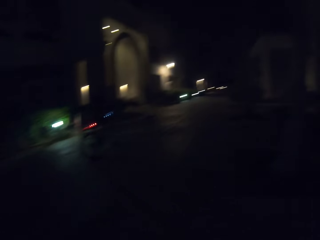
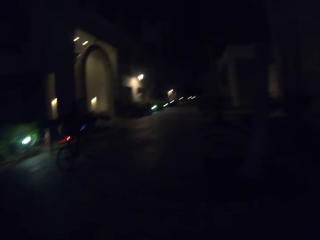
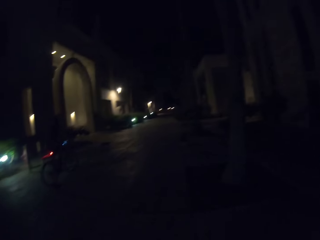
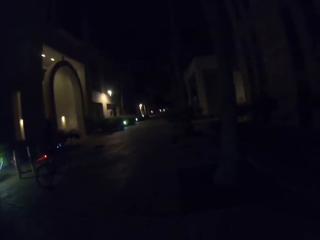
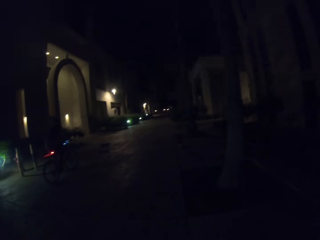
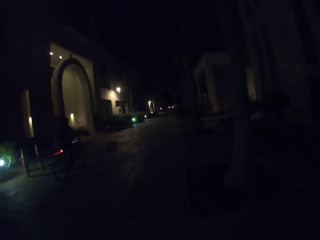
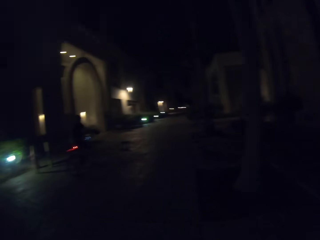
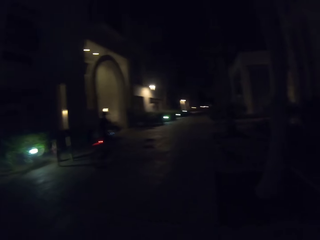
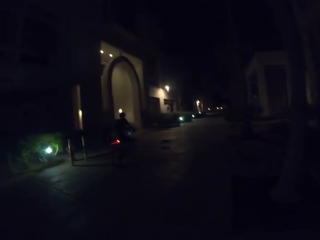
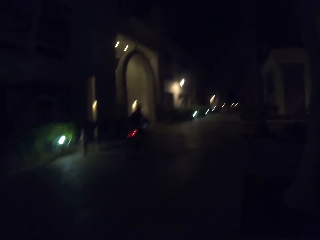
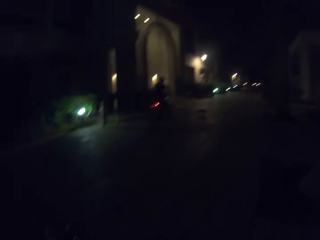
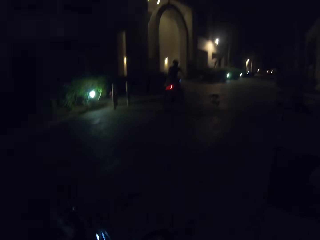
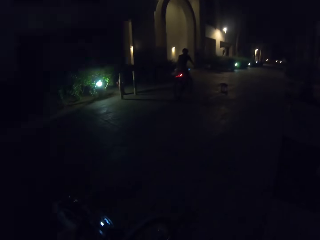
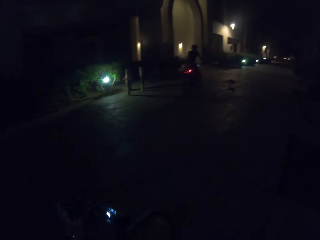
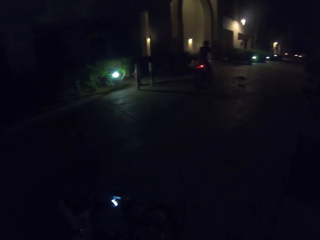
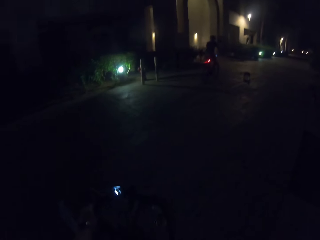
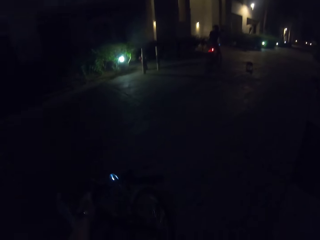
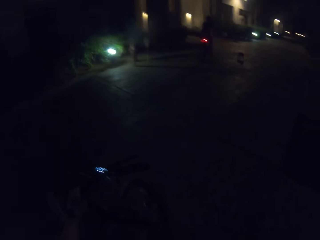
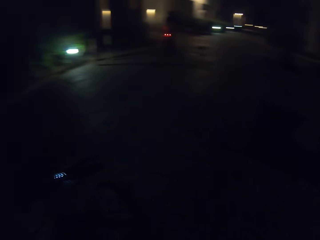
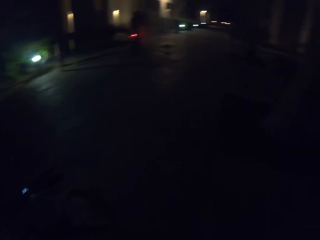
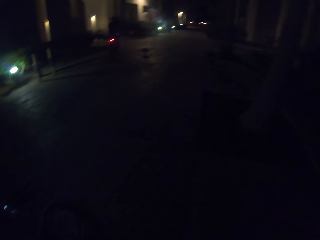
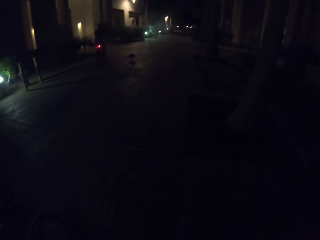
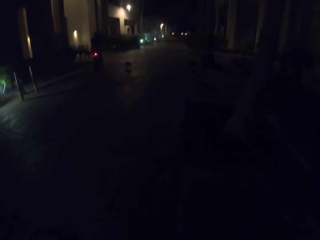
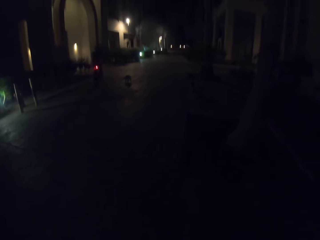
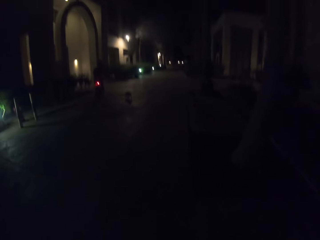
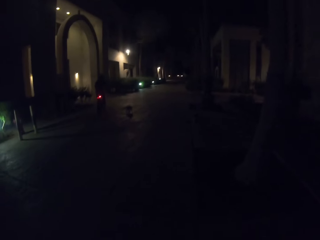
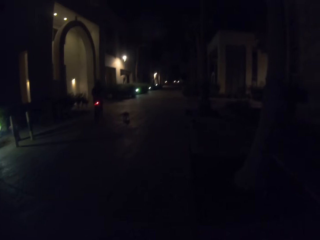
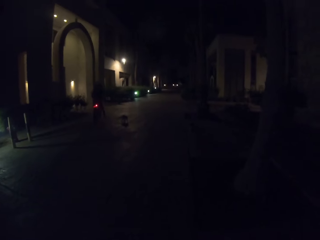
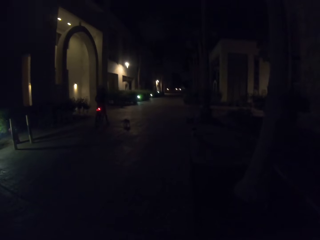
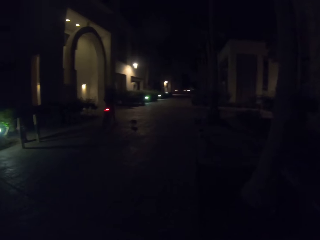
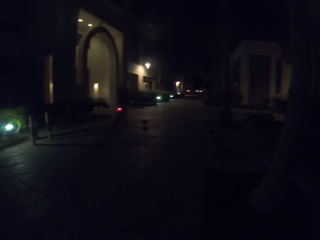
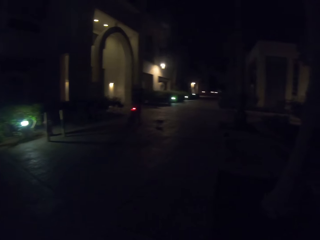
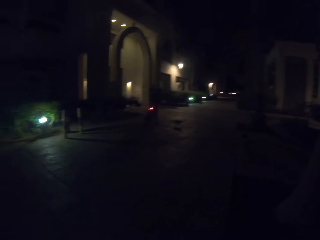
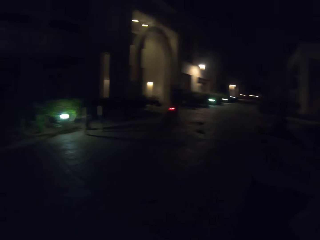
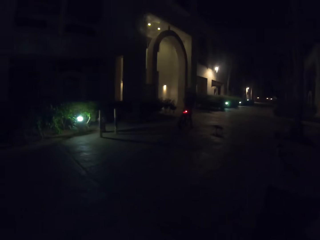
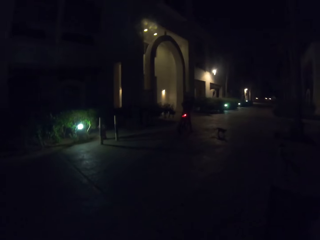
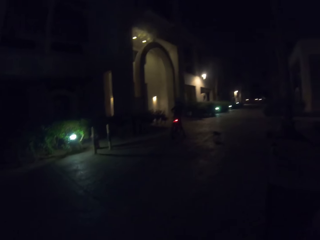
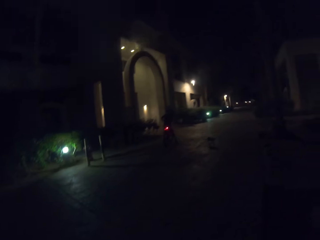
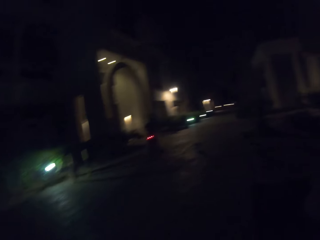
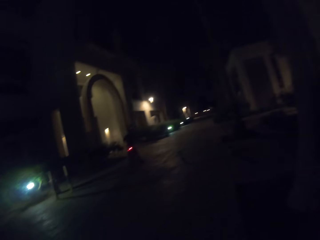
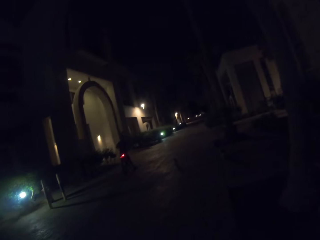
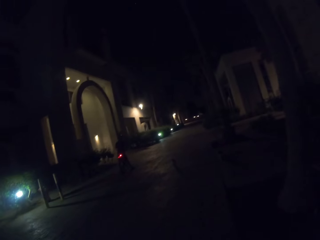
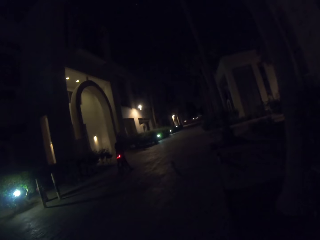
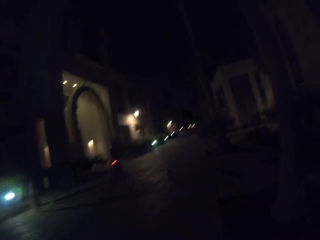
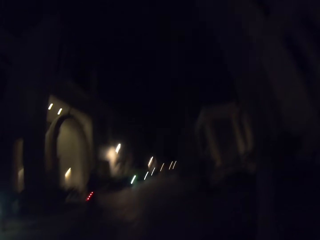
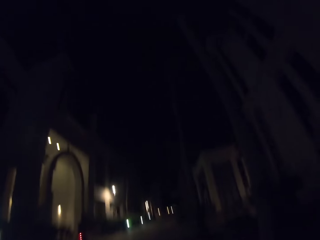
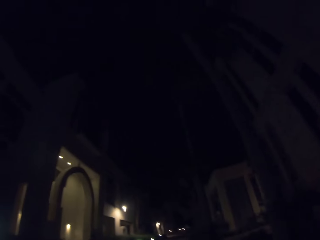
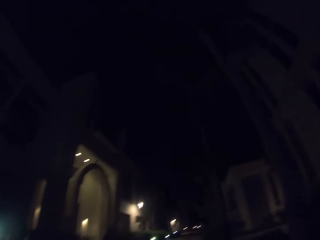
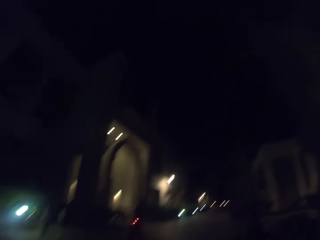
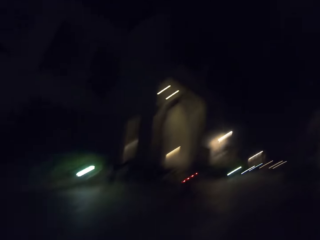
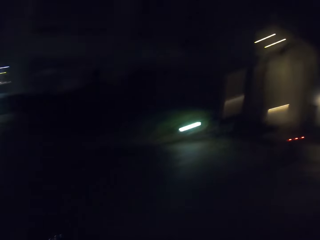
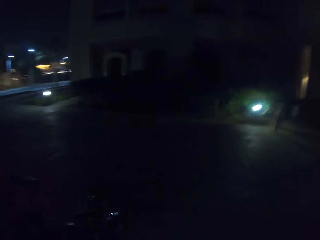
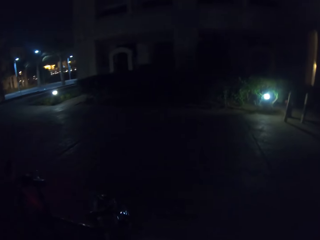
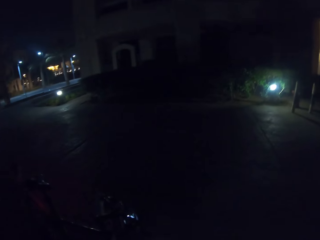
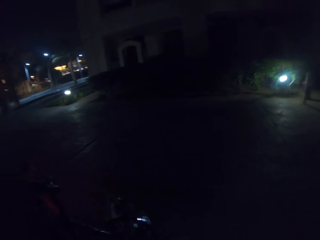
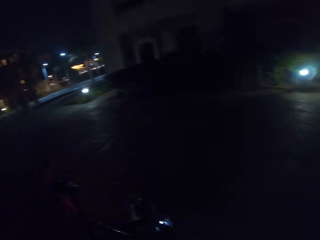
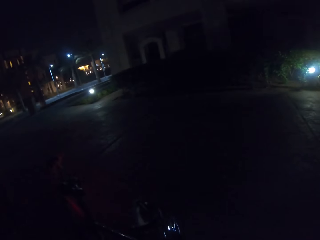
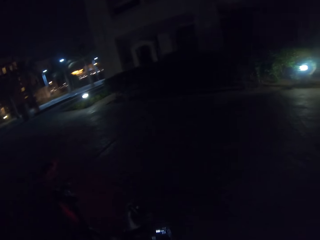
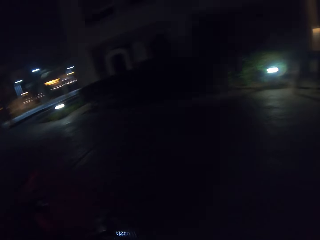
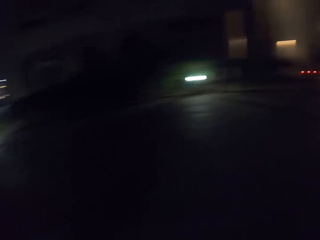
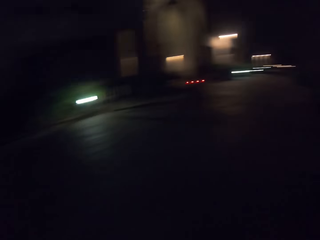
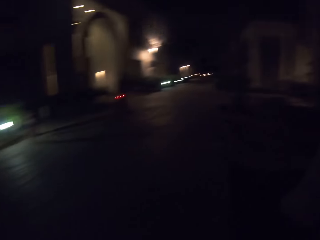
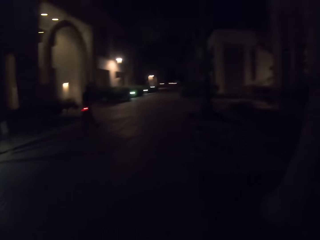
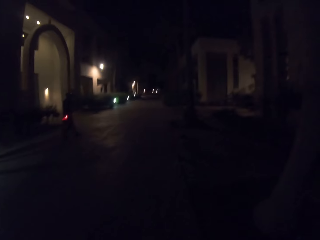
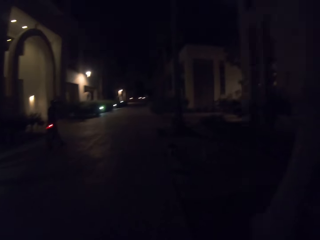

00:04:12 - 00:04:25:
The camera wearer looks around. They look at the bicycle. They turn the bicycle handlebar. They stop the bicycle. They look at the man. The man stops the bicycle. The camera wearer looks around the street.

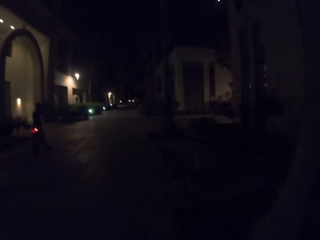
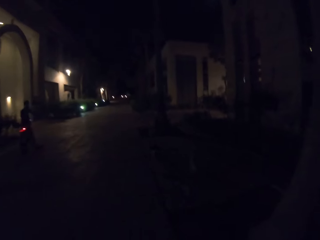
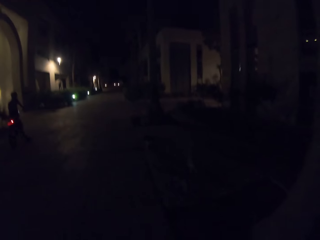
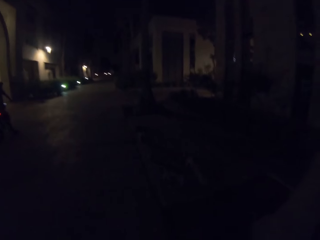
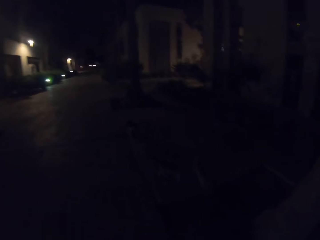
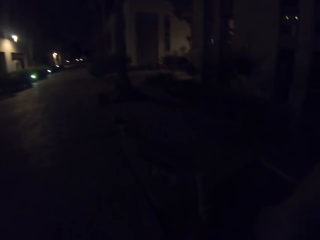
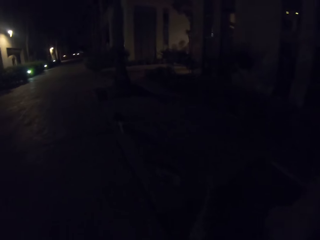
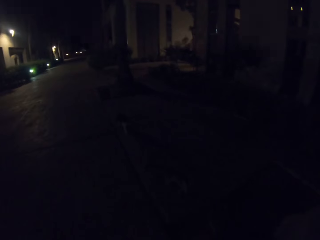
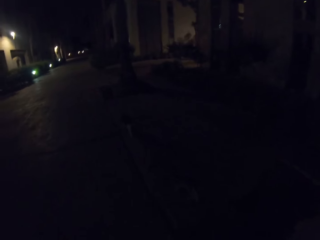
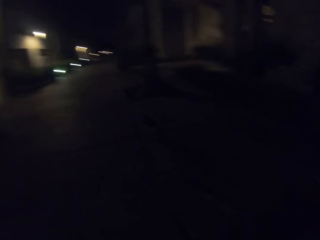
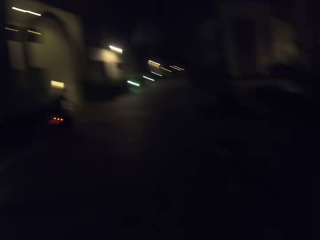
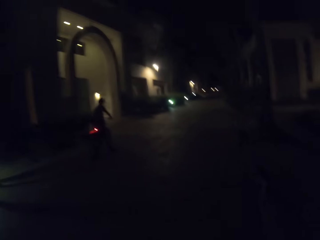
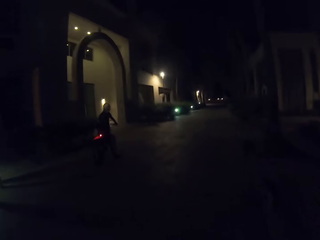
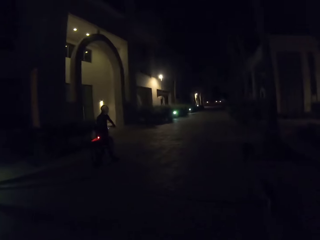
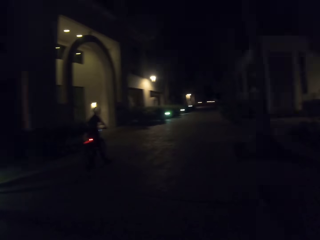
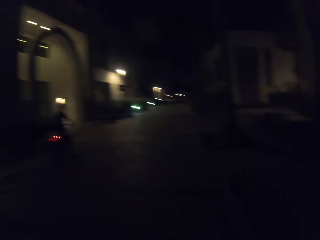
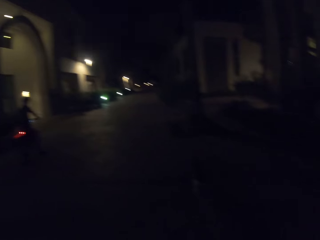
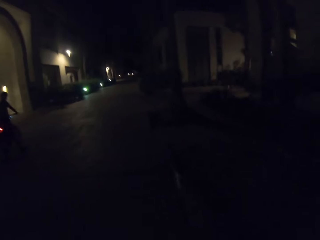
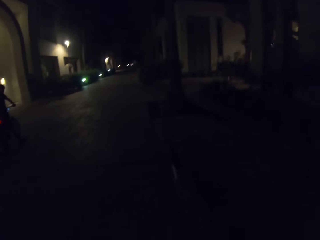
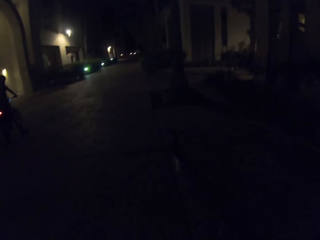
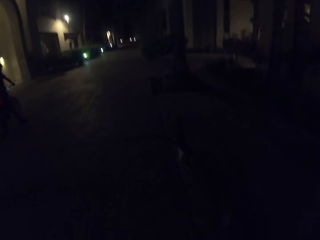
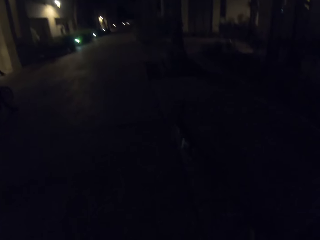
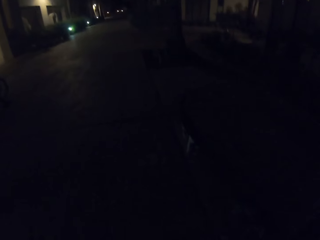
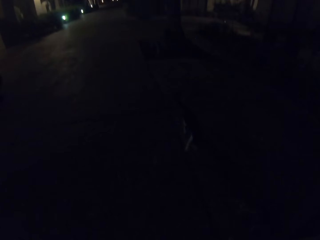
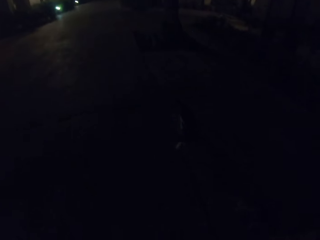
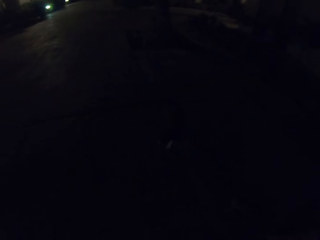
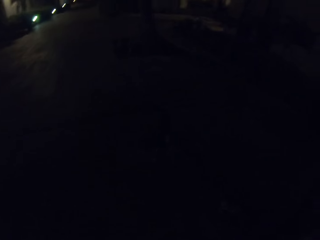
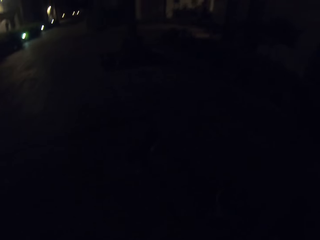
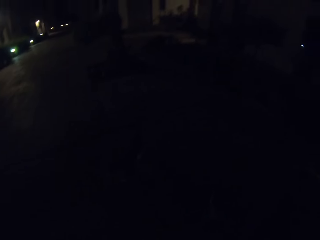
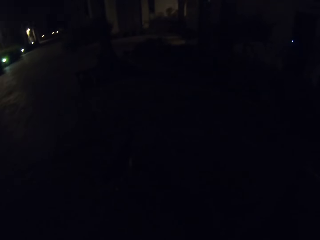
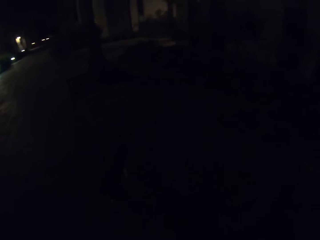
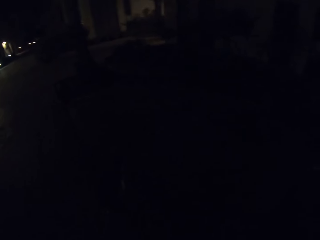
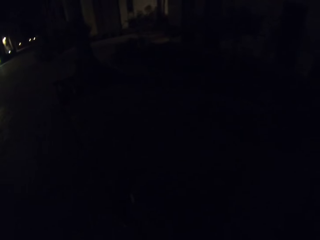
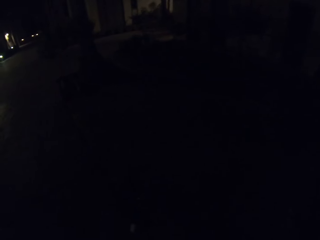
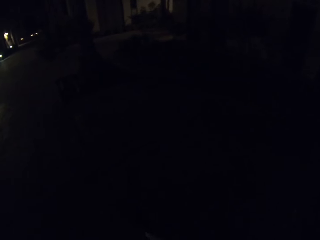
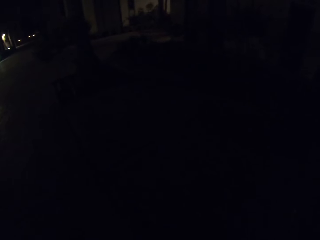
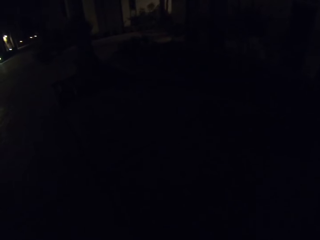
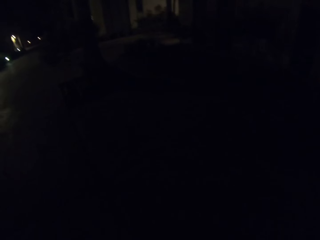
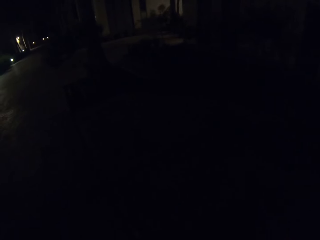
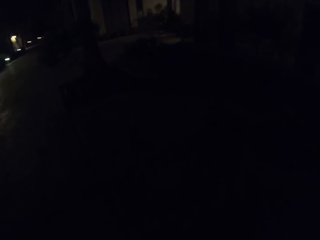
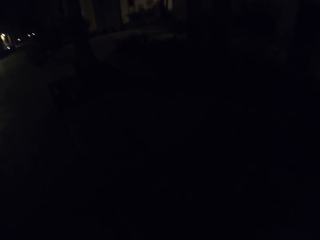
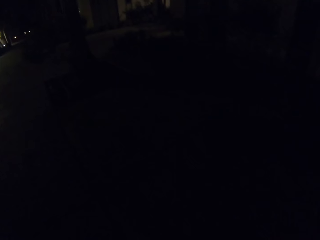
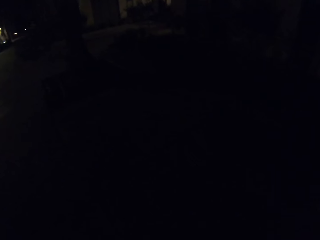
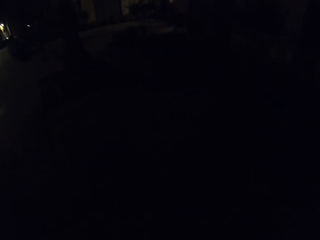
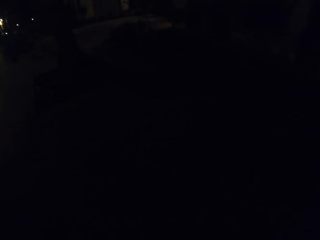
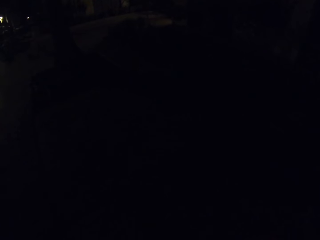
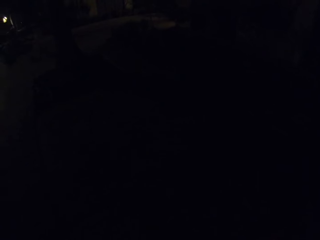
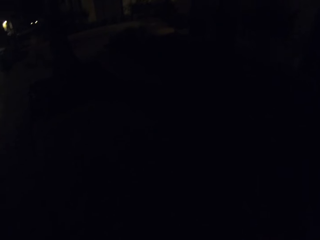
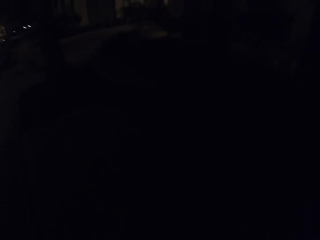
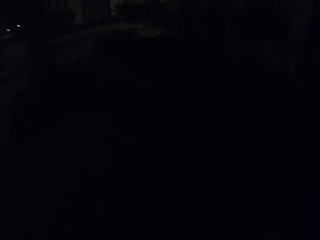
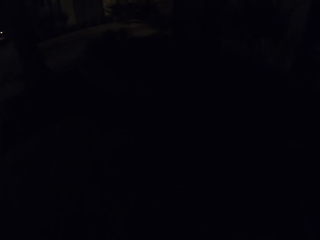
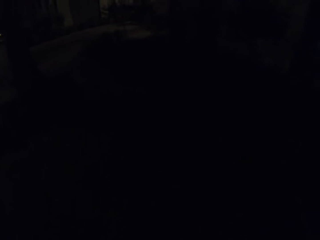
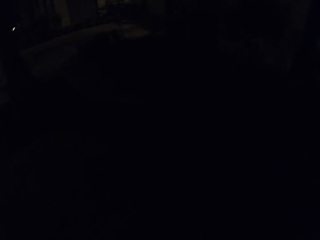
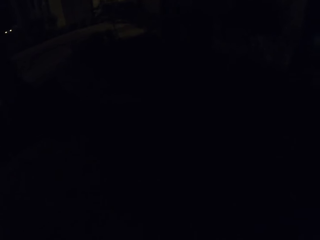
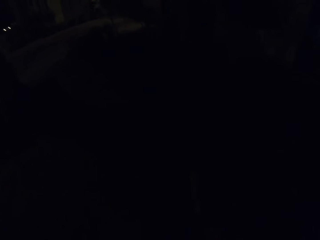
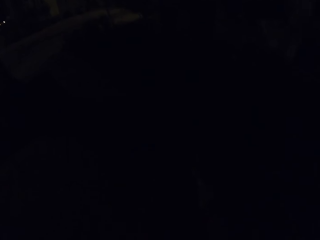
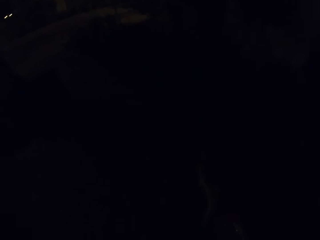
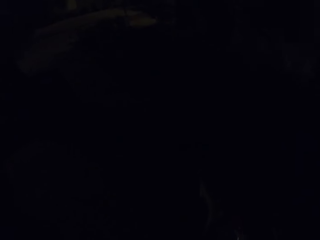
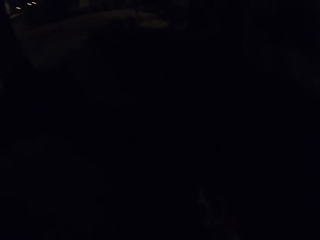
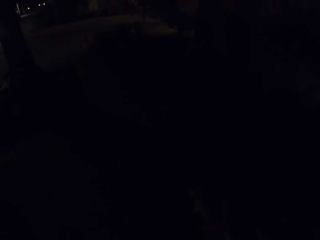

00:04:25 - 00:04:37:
The camera wearer moves the camera around. They look at a cat.
